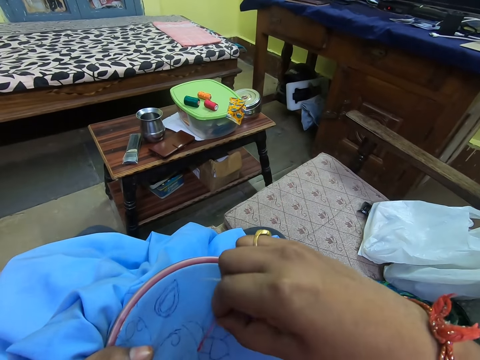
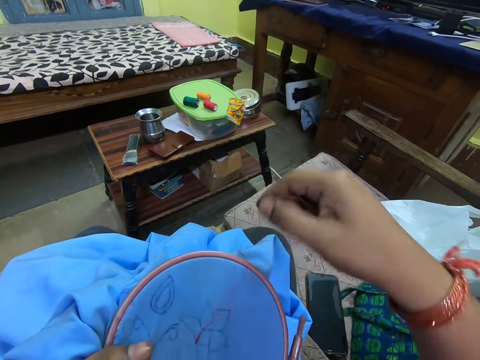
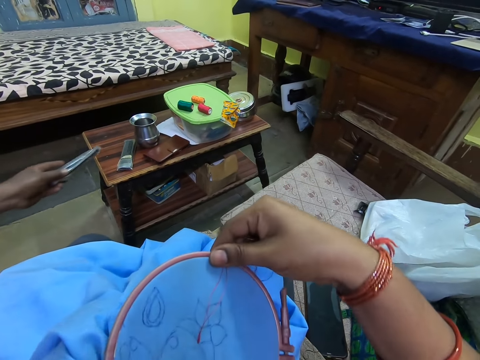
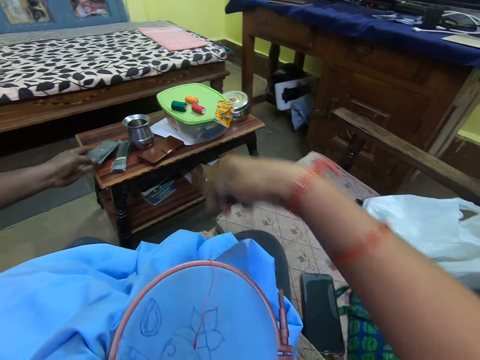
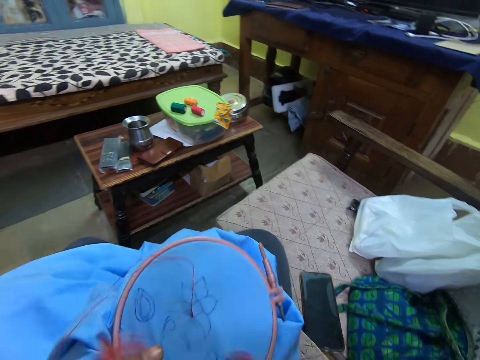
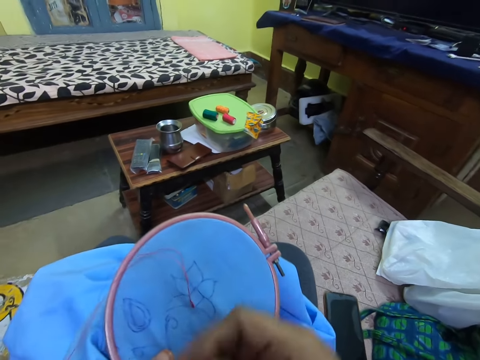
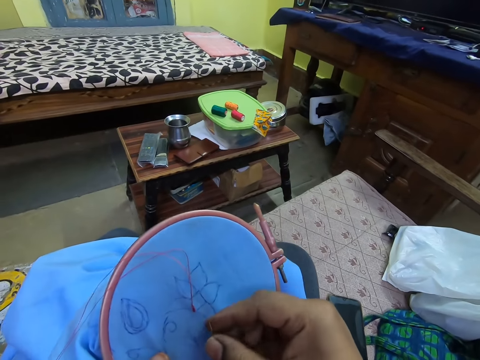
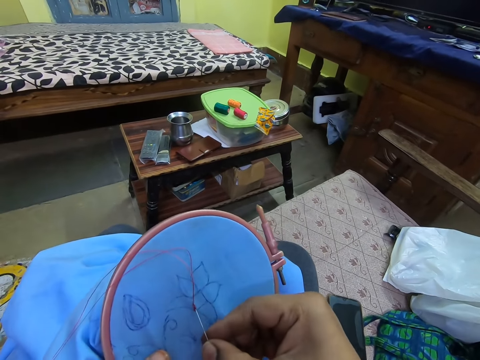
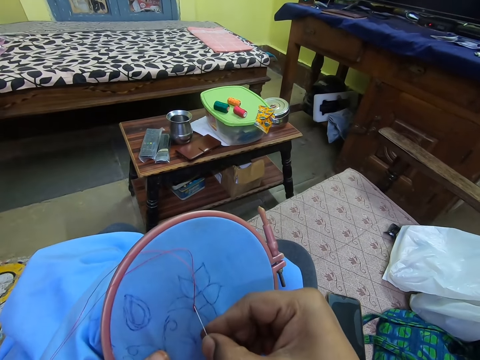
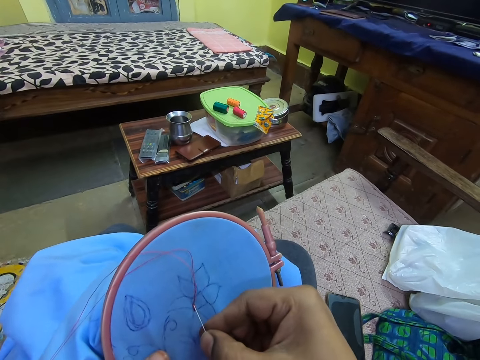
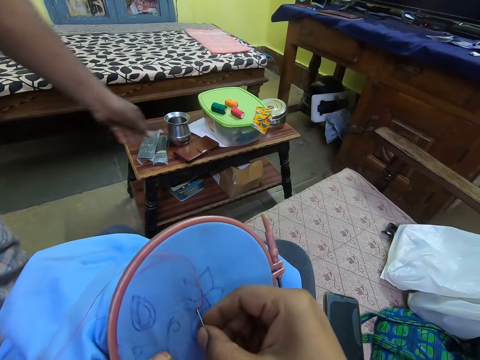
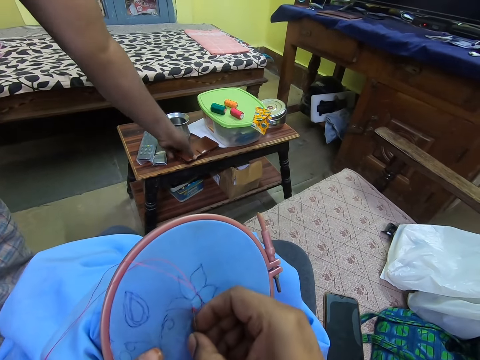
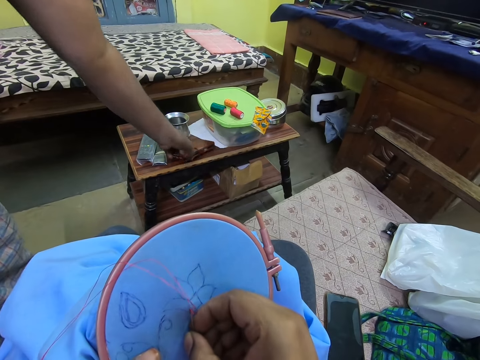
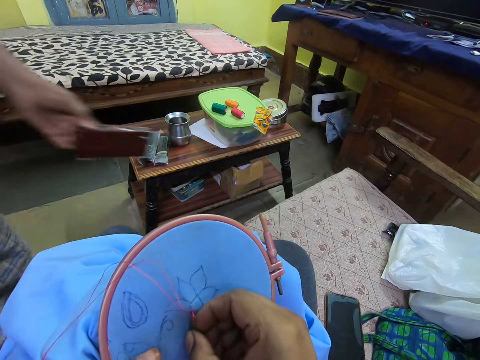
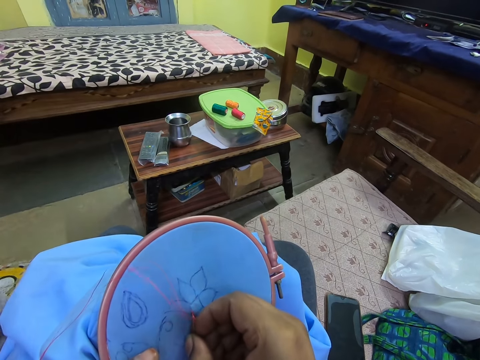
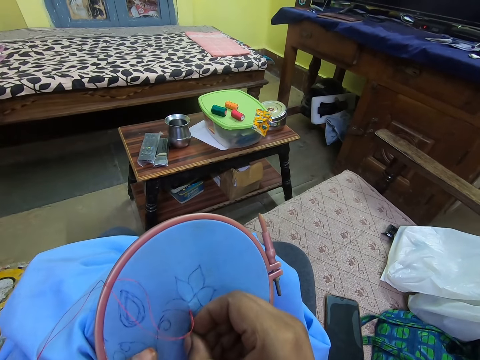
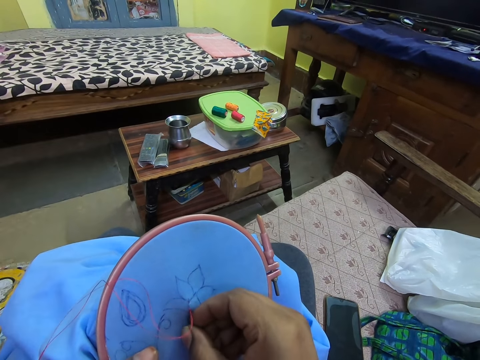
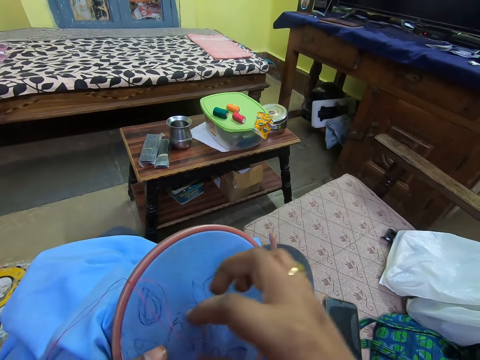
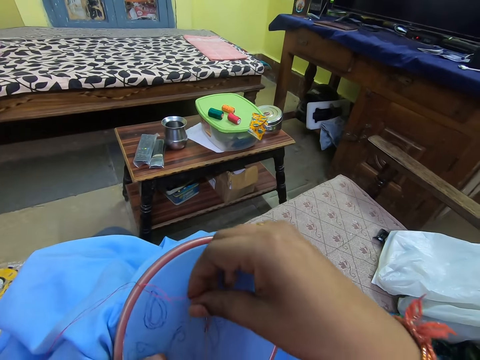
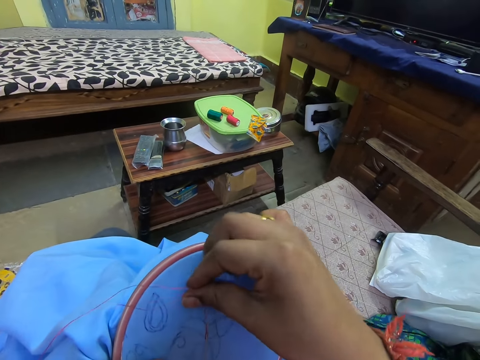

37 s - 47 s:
The camera wearer holds the sewing thread. They turn the fabric. A person puts a remote on the table. The camera wearer pulls the sewing thread. They sew the fabric with a needle. The person picks up a phone on the table.

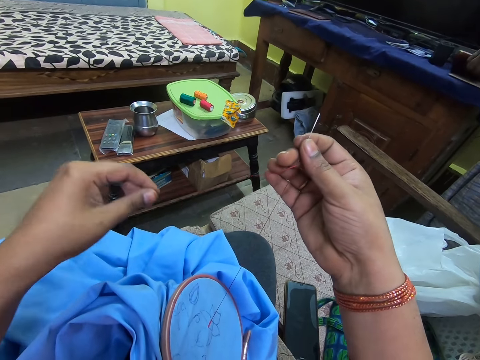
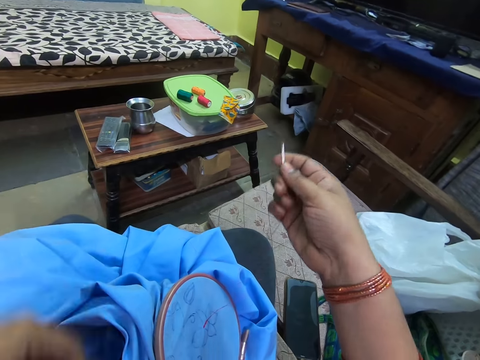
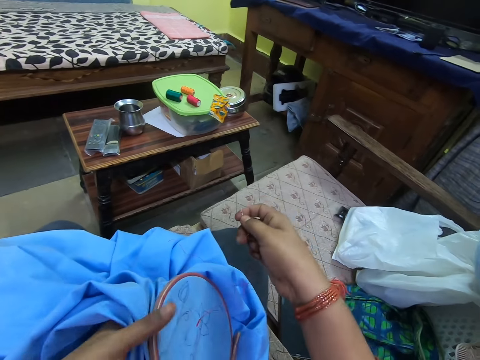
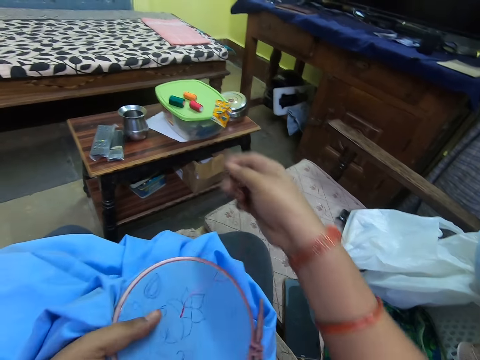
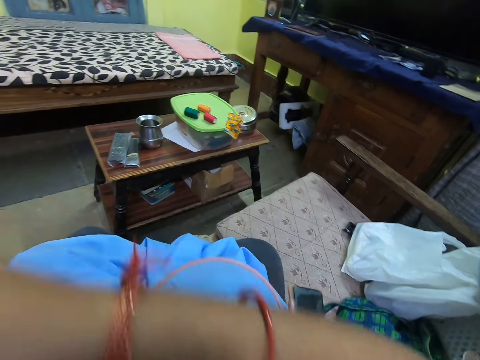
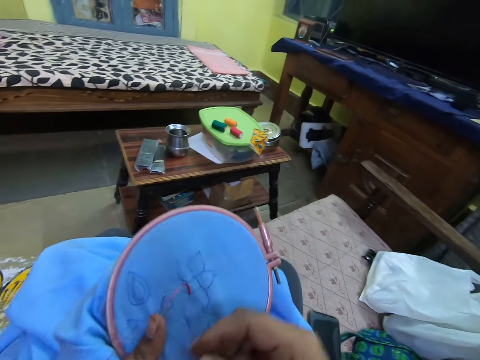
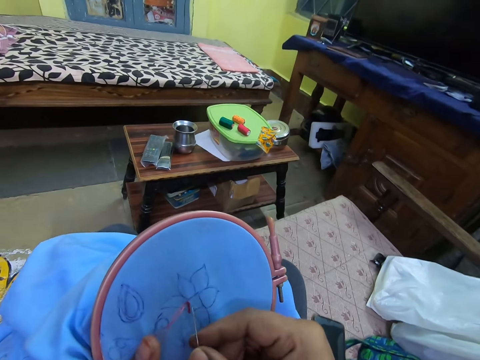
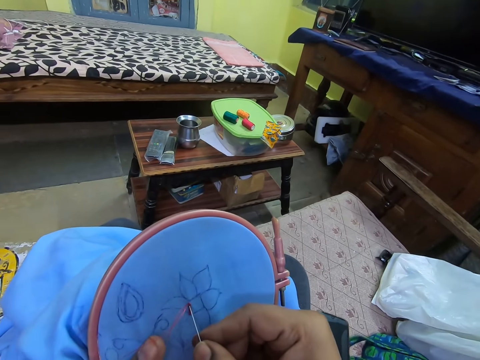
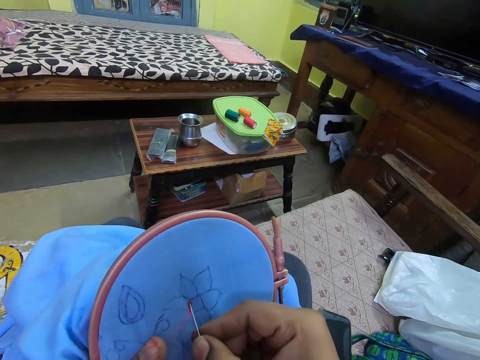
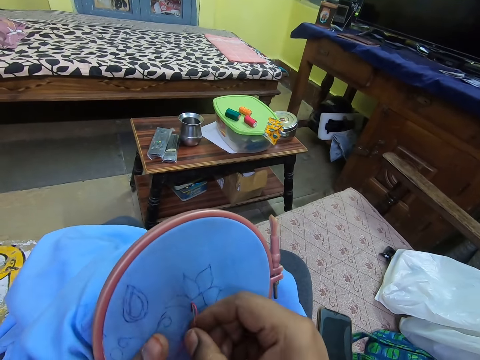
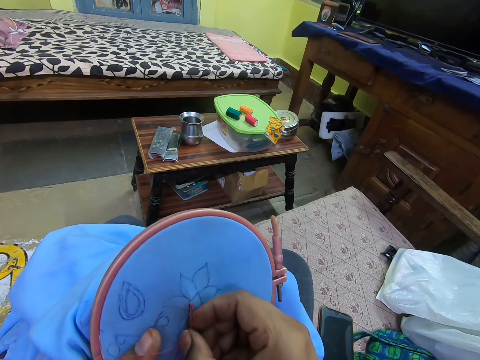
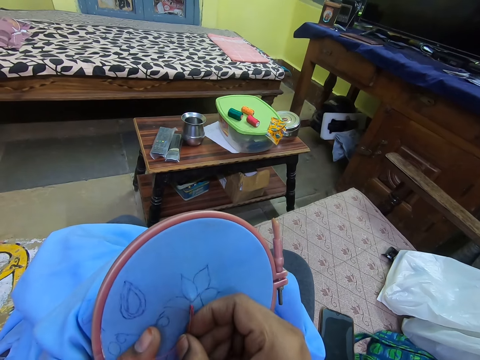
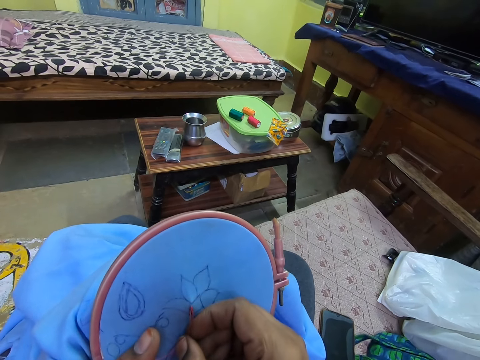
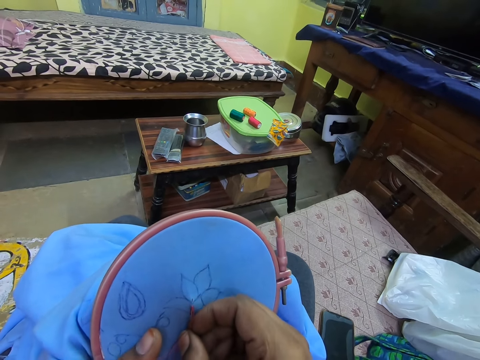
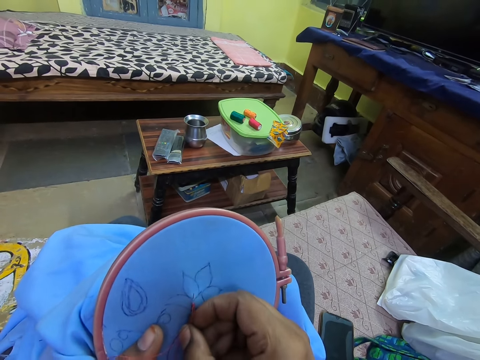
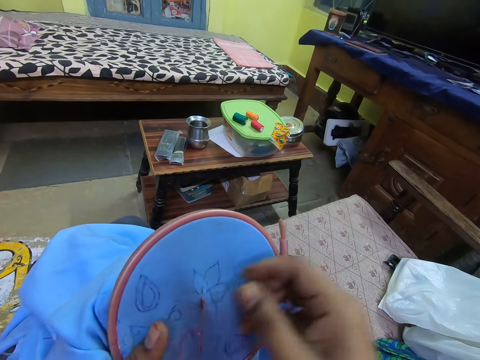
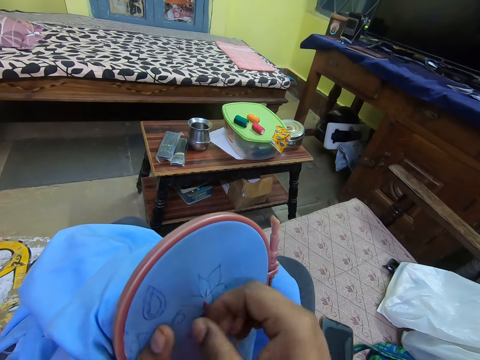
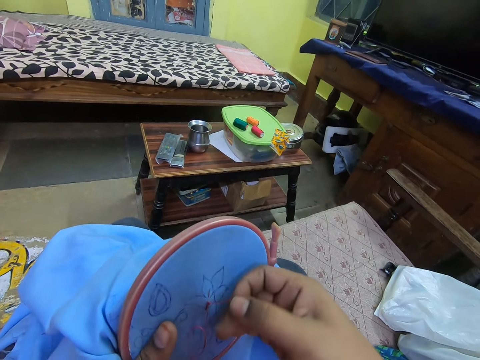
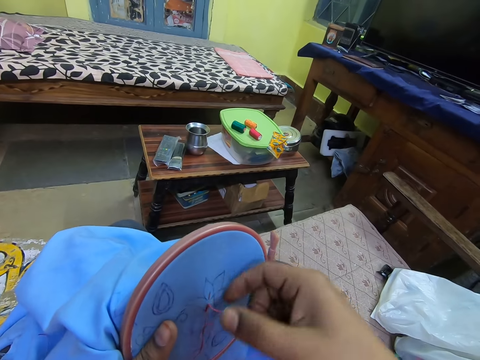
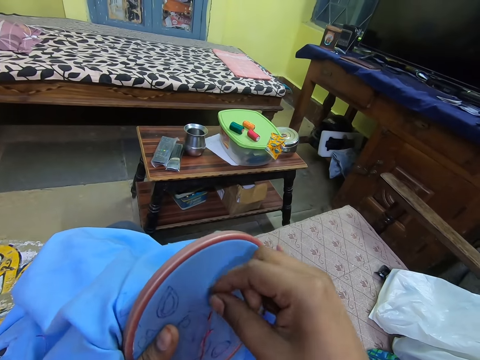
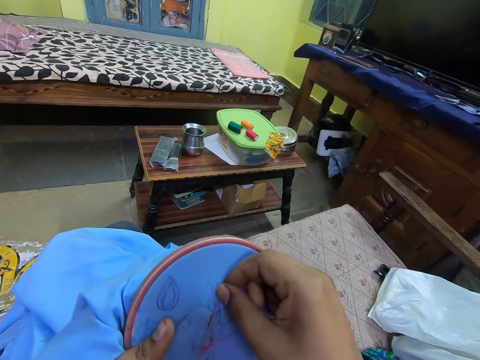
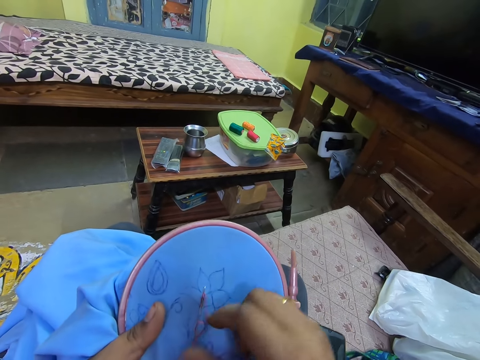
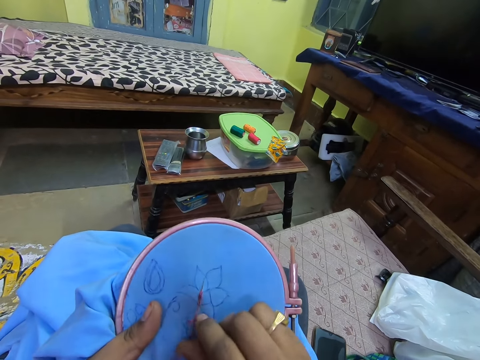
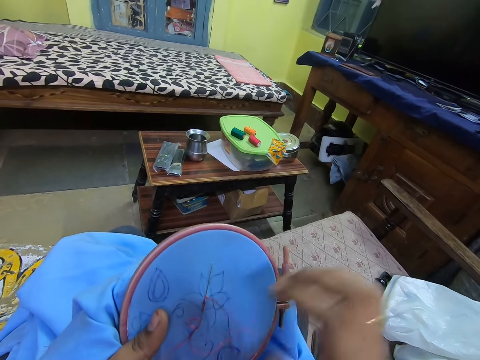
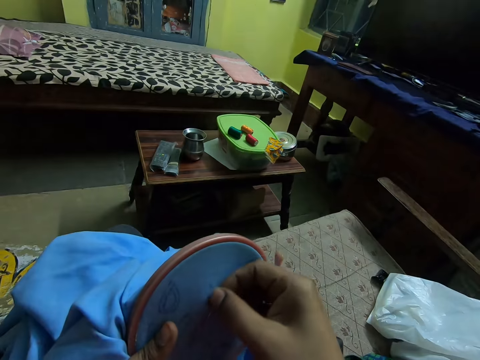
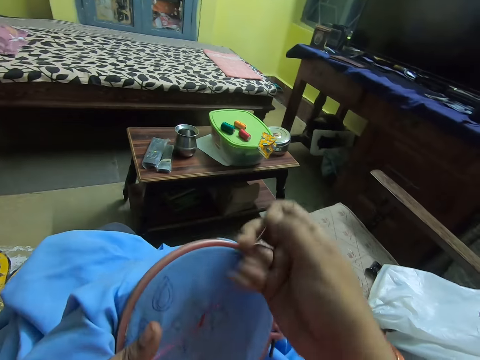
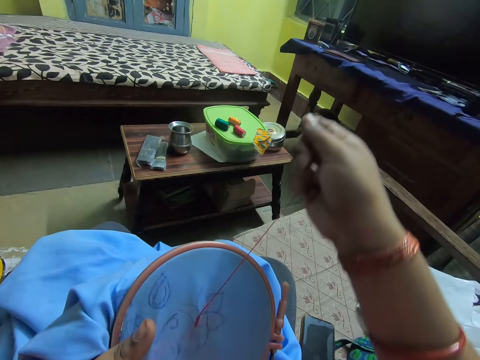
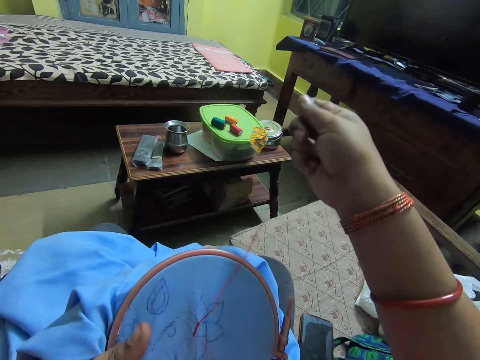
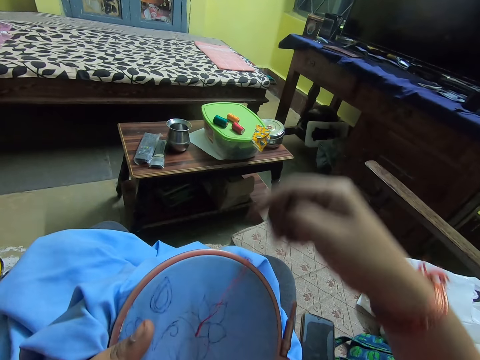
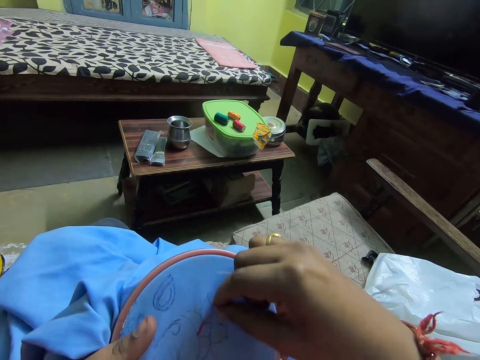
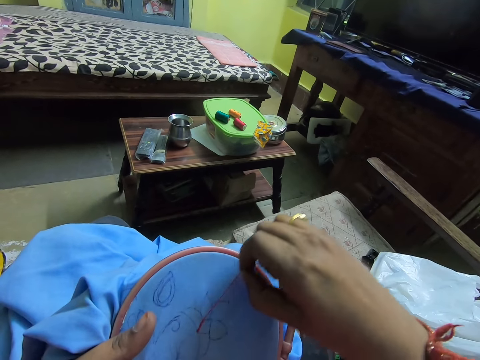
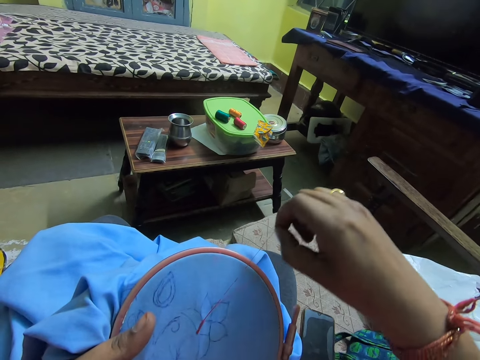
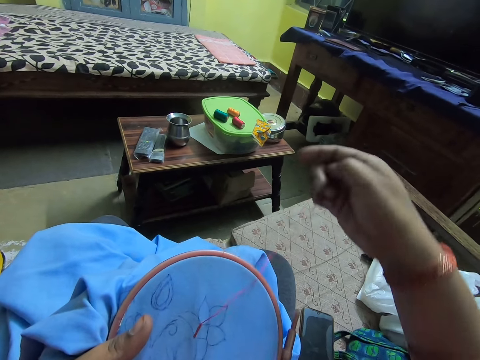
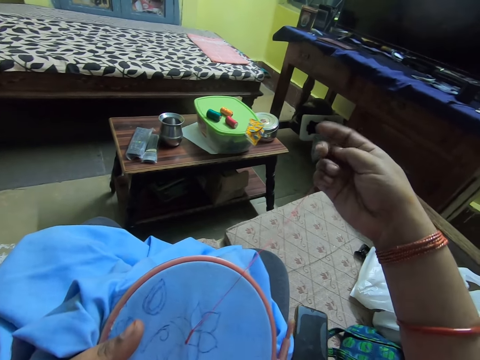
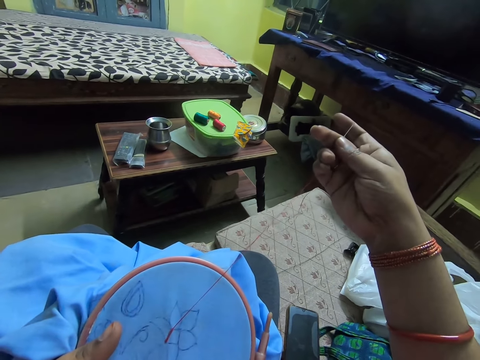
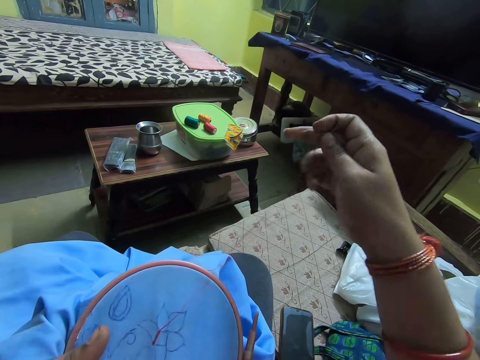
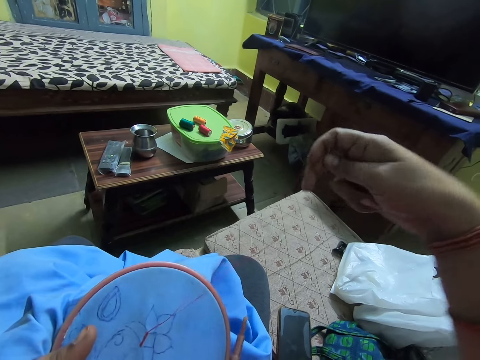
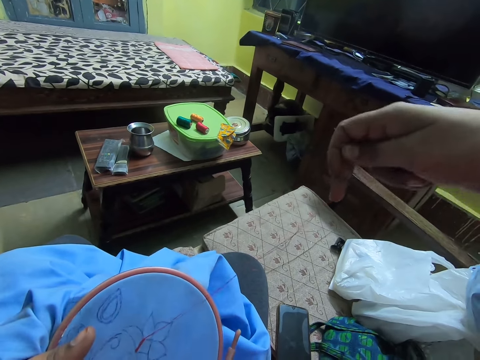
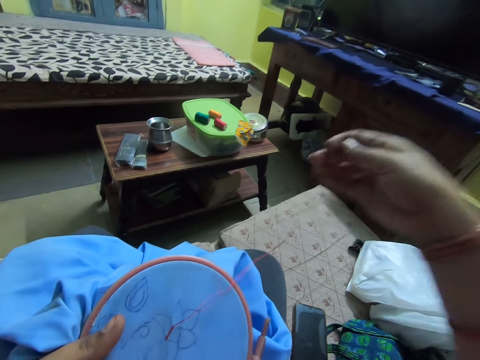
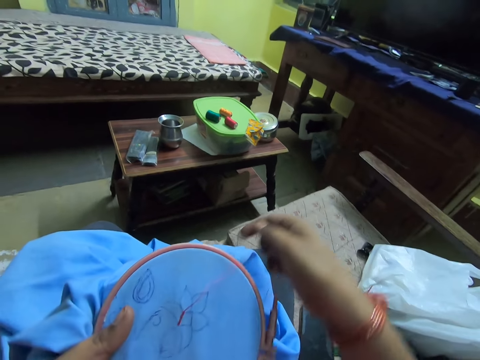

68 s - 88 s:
The camera wearer pulls the sewing thread. They turn the cloth. They sew a fabric with a needle. They pull the sewing thread. They hold the sewing thread. They pull the sewing thread. They adjust the needle.
